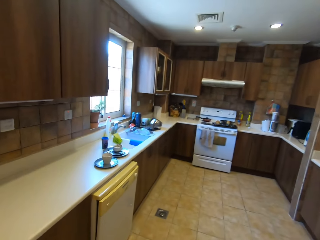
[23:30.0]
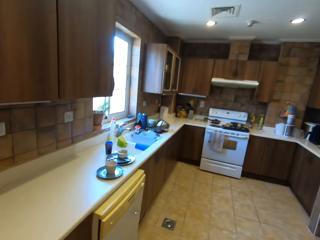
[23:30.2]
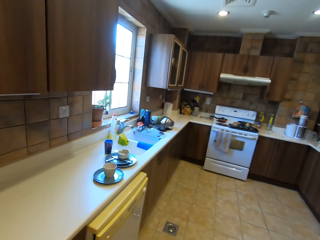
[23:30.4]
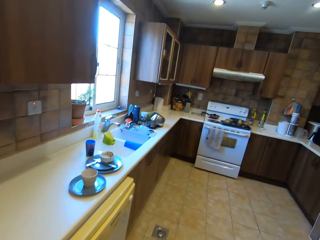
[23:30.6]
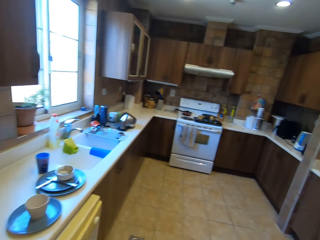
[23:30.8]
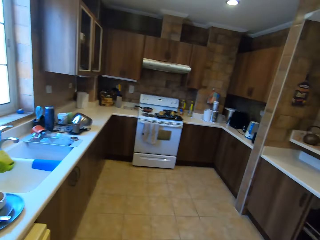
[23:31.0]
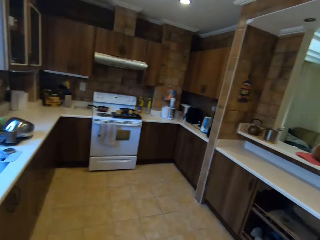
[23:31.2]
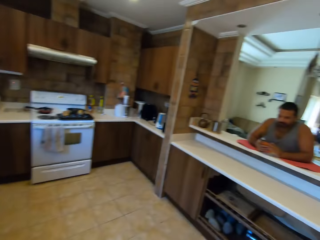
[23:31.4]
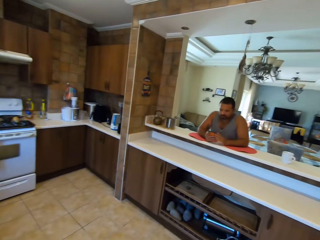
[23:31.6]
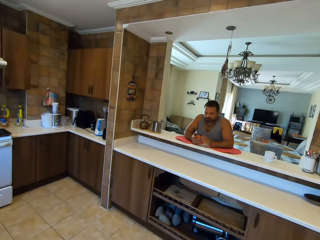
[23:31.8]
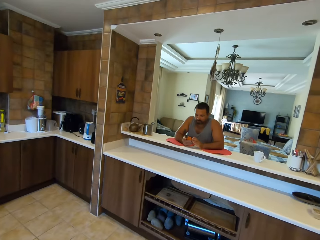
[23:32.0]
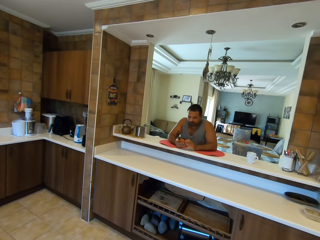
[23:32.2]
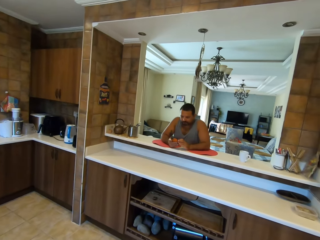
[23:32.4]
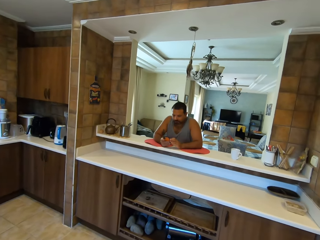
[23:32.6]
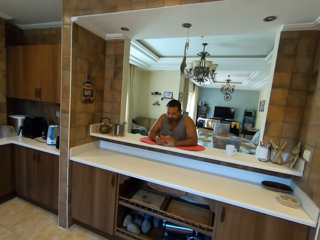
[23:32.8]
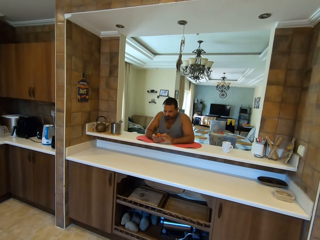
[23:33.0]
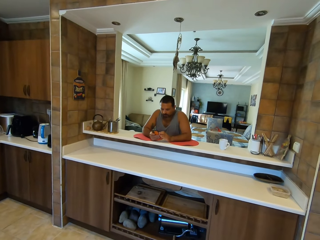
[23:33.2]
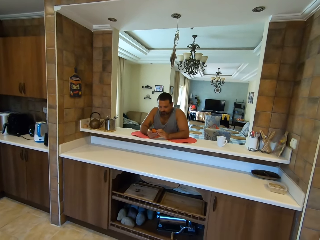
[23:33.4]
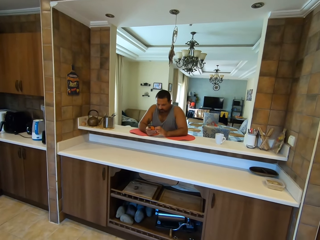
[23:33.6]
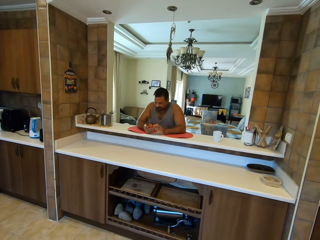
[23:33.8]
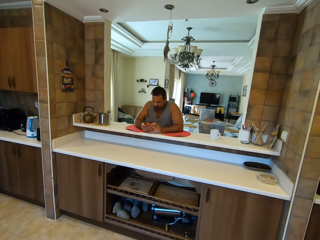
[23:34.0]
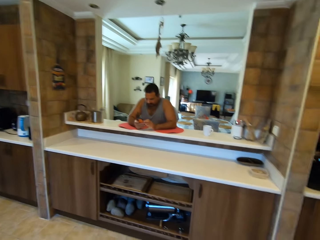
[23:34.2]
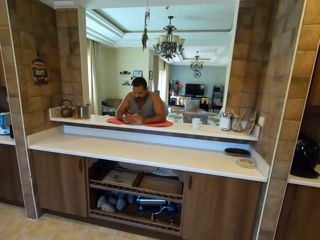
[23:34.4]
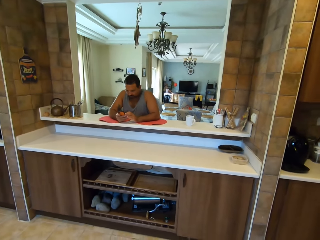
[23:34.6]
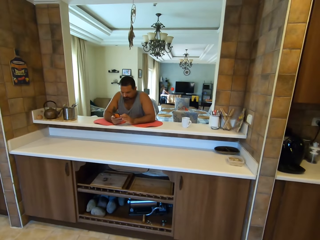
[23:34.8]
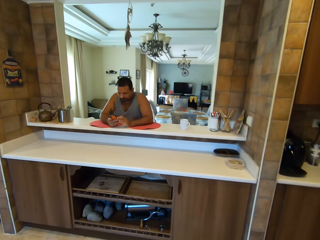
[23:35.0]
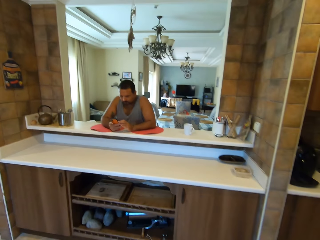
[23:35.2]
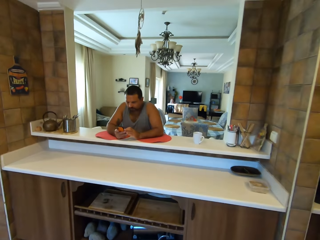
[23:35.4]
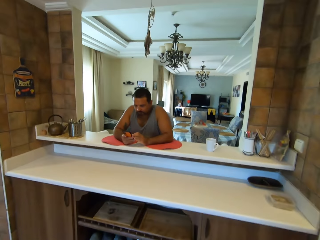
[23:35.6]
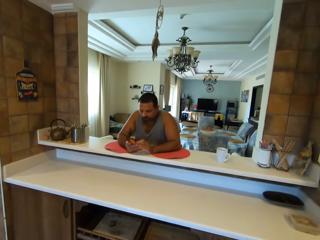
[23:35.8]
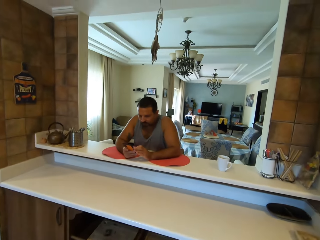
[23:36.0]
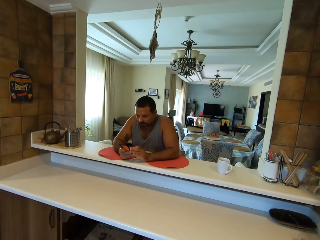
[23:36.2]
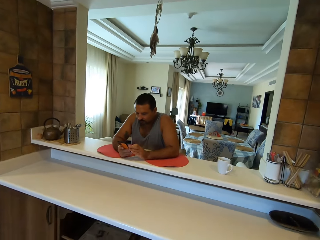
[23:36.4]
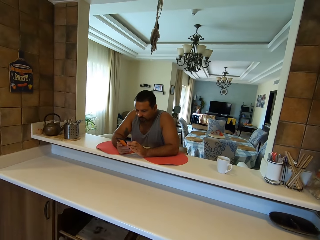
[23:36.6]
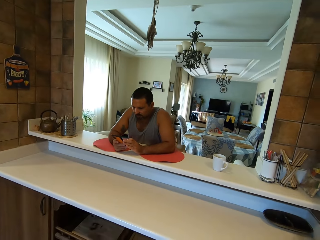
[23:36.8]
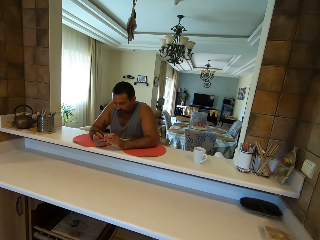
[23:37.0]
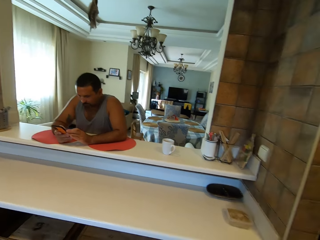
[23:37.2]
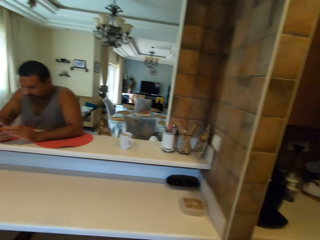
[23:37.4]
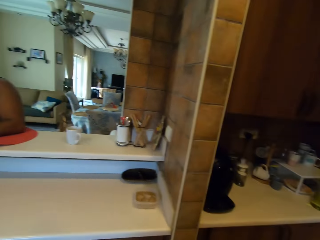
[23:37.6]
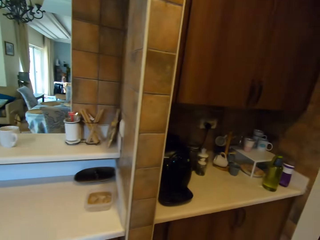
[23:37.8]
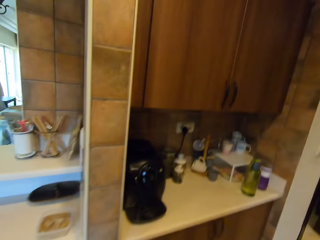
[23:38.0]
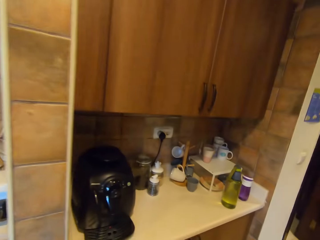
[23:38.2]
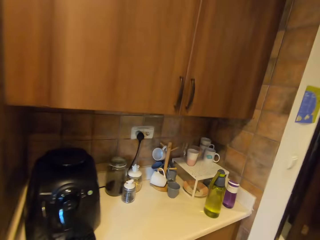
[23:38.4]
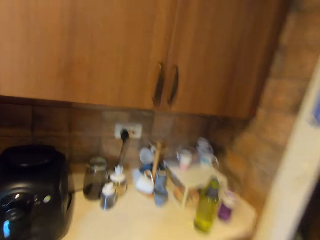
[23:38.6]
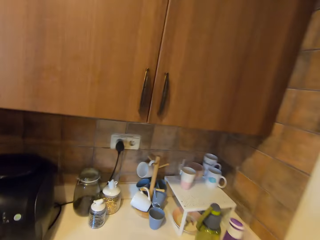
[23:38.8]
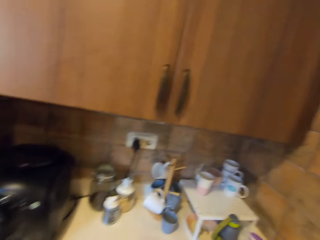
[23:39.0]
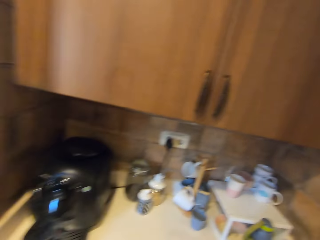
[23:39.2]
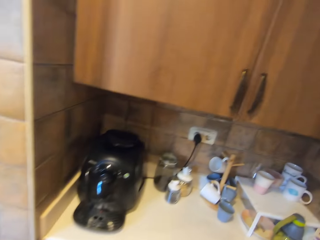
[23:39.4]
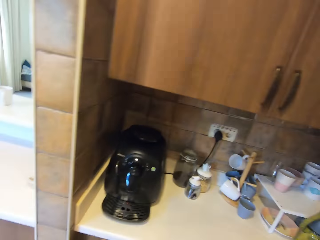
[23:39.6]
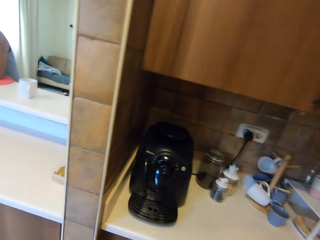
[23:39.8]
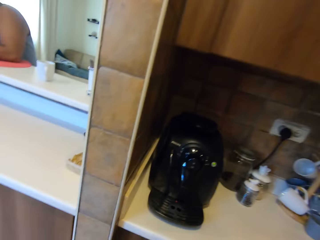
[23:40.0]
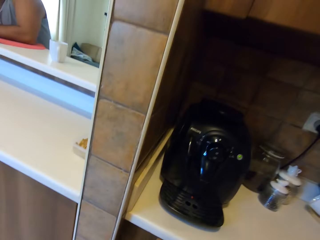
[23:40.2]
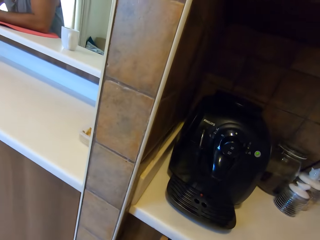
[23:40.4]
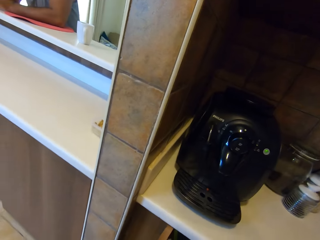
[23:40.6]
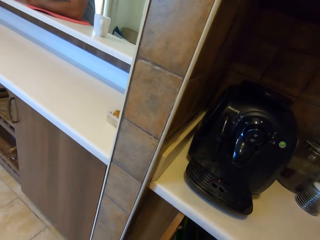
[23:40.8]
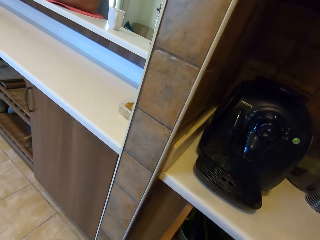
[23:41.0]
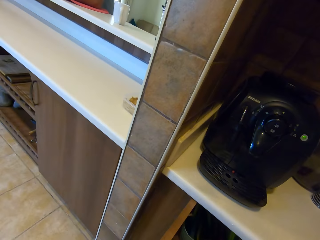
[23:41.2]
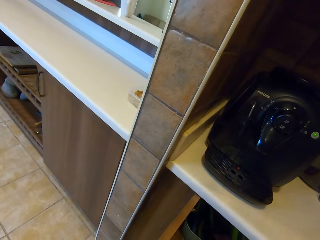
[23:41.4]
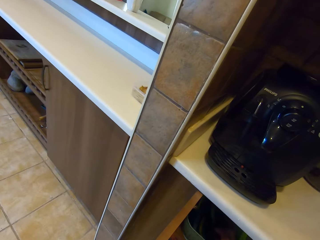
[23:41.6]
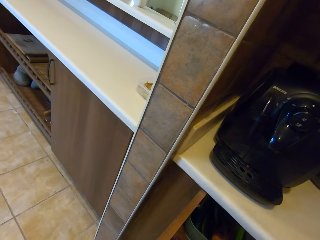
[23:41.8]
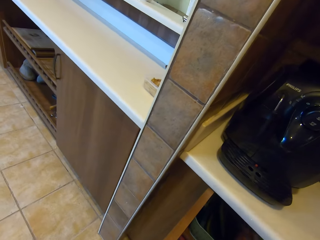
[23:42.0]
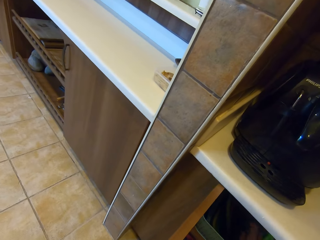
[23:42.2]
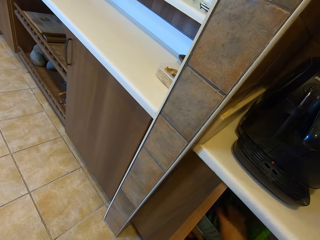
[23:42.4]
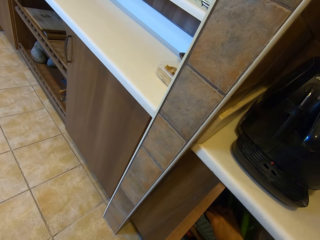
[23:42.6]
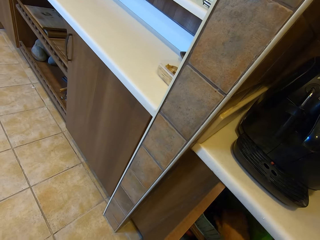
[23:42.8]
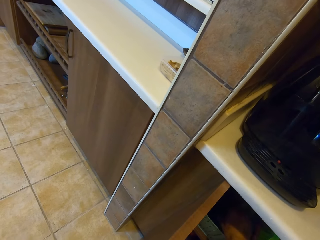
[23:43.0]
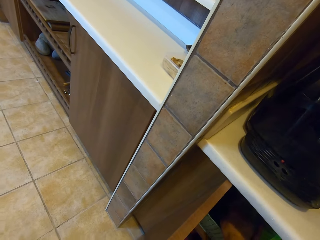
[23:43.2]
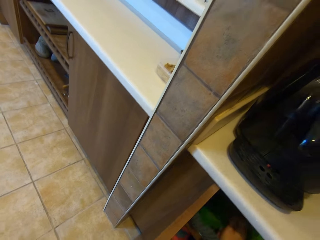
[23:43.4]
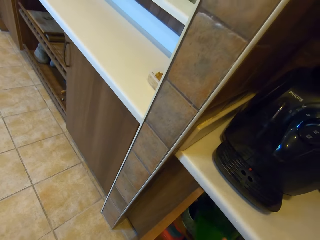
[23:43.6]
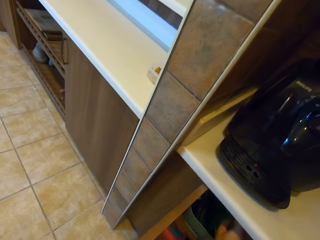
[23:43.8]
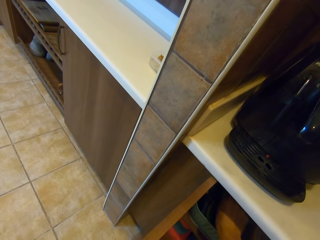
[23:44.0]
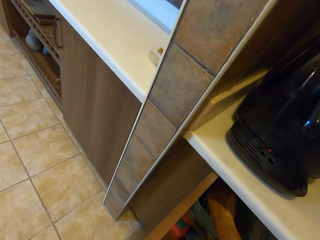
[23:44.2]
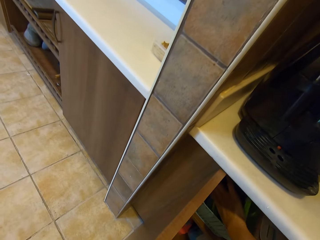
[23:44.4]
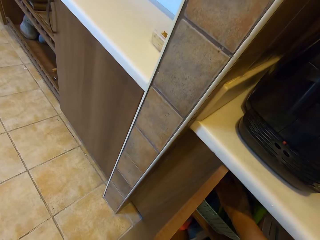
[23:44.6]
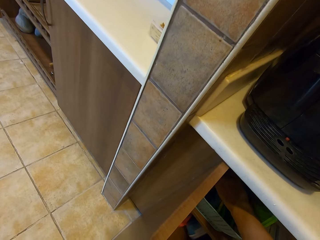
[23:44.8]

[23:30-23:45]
The camera wearer talks to a man. They talk to the man again and look around. The man looks at the phone. The camera wearer walks and looks around. They talk to the man. They pick up a plastic tin lid. They peruse the tray in the cupboard.

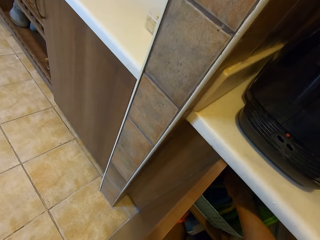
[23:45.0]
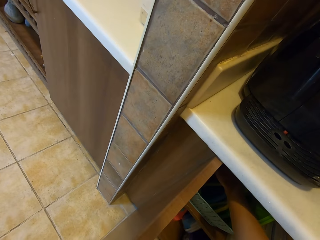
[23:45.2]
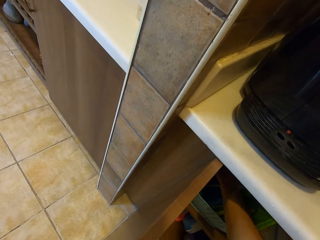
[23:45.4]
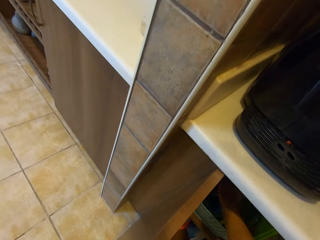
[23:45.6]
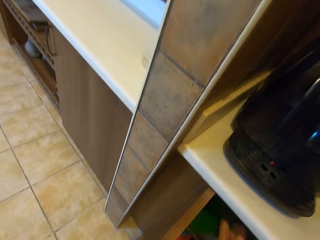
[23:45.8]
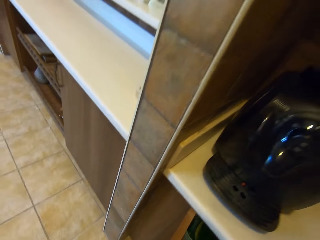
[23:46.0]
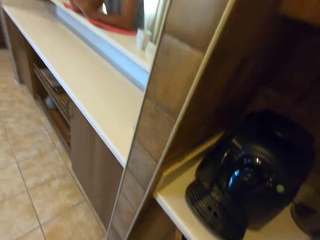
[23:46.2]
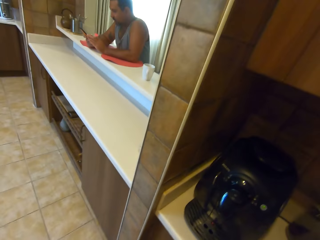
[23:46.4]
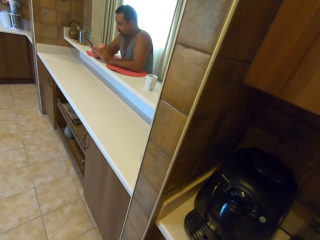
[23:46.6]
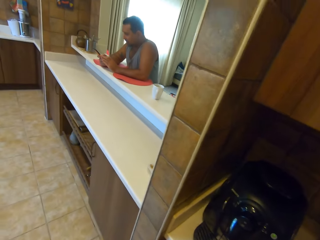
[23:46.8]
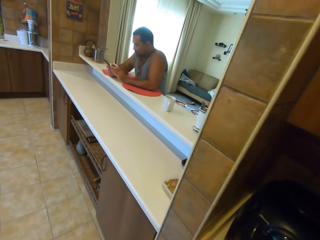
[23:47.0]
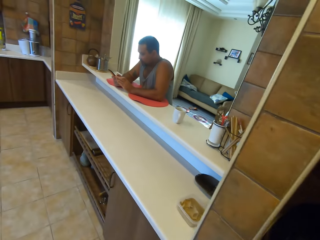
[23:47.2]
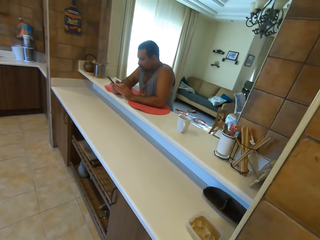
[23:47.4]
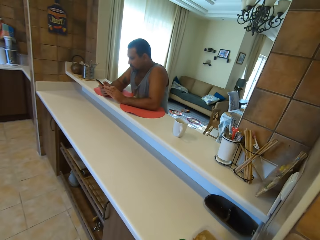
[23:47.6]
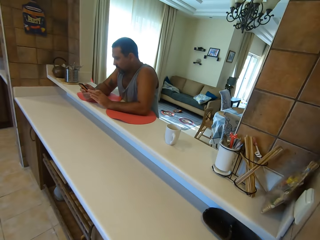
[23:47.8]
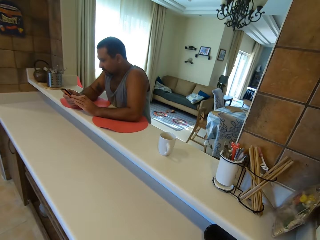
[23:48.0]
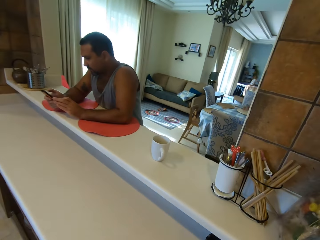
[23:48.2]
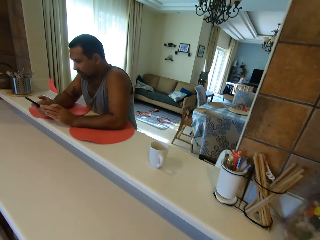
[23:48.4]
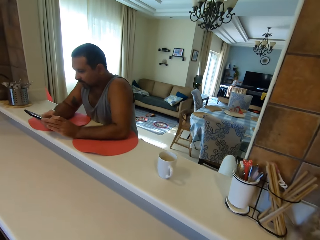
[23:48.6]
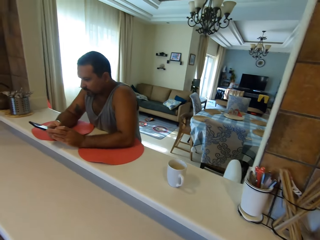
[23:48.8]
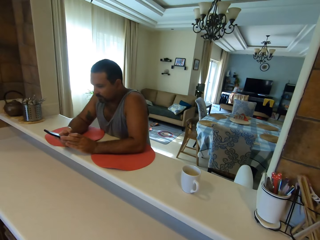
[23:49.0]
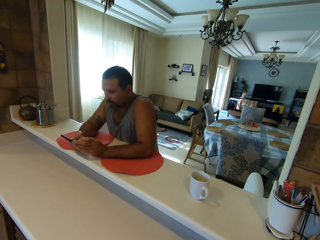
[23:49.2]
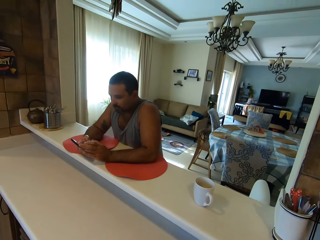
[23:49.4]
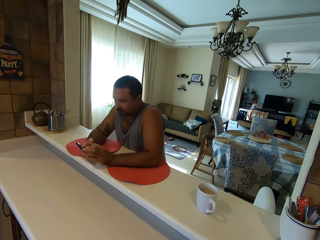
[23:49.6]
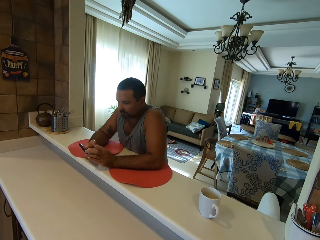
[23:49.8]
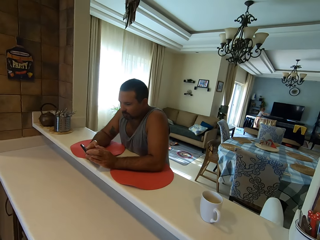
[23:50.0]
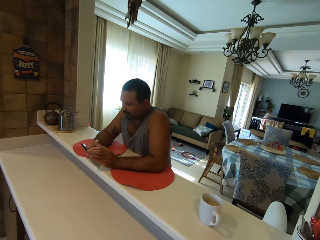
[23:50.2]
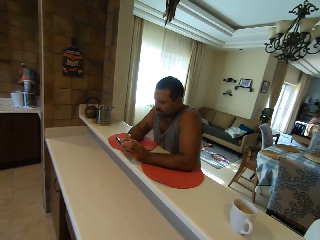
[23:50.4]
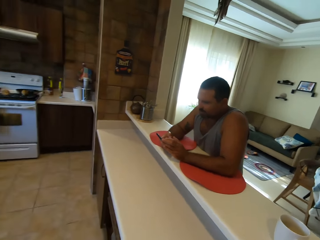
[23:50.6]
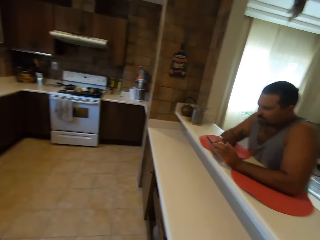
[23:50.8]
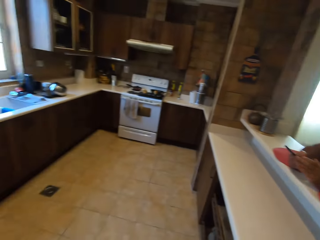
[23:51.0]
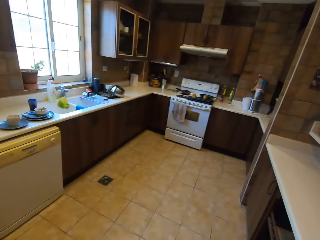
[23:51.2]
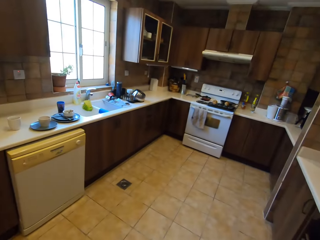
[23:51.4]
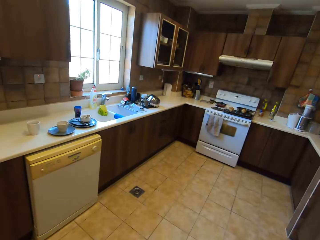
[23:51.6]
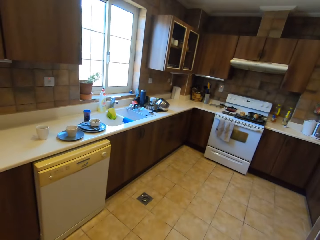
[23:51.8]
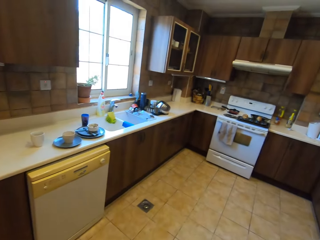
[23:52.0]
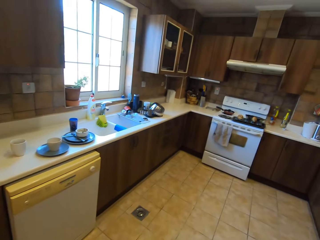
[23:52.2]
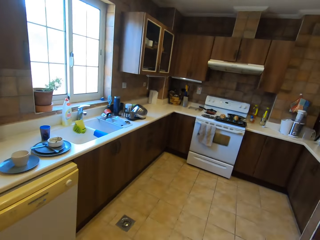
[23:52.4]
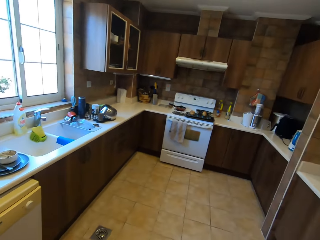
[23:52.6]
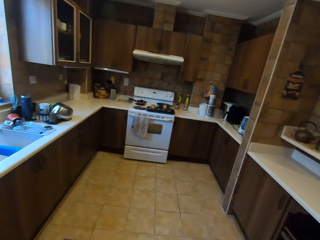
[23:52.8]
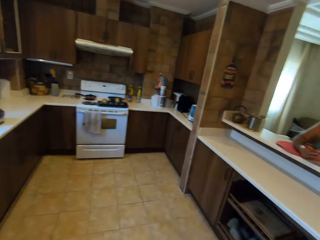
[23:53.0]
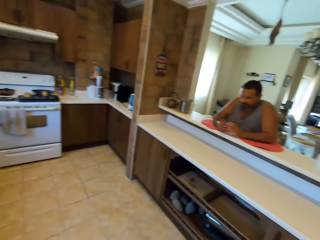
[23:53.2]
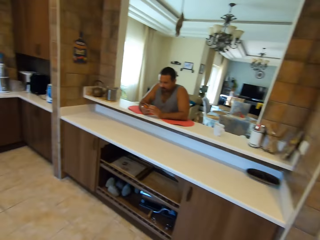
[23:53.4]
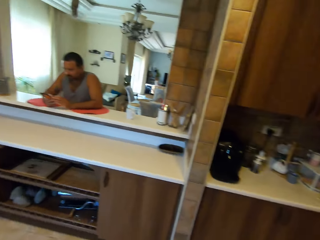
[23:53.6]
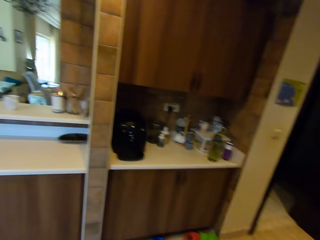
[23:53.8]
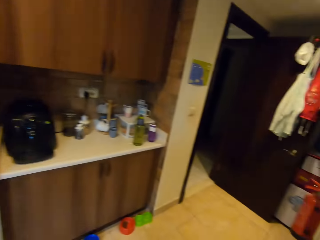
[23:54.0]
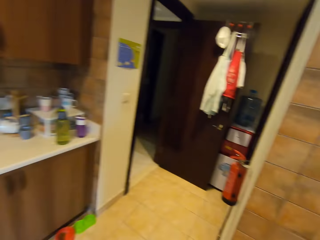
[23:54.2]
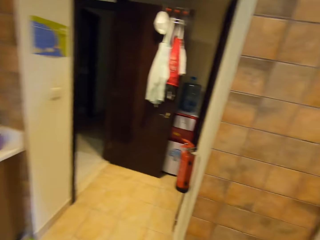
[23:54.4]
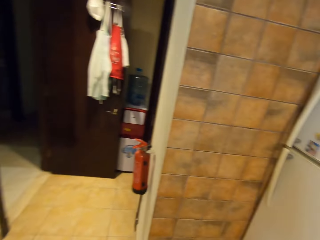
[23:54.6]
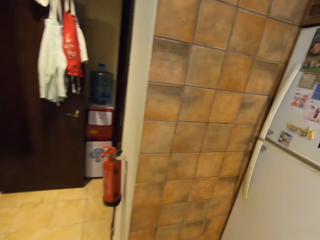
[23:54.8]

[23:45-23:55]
The camera wearer walks. They talk to a man. They look around. The man talks to the camera wearer. The camera wearer walks and looks around.
